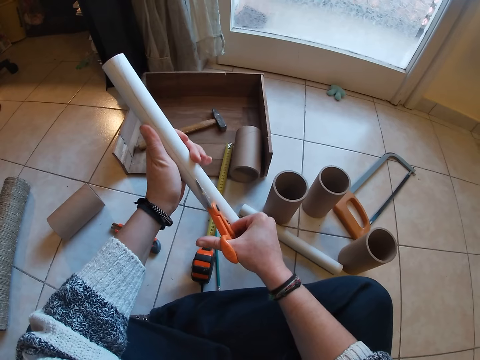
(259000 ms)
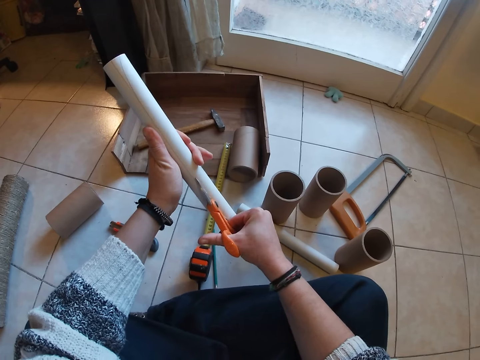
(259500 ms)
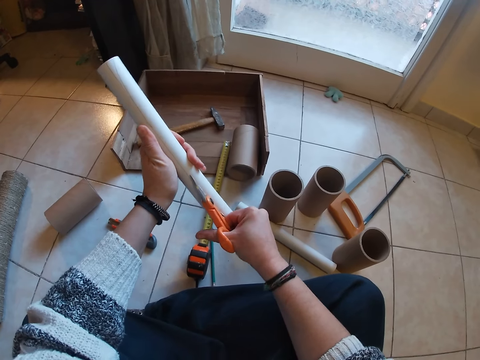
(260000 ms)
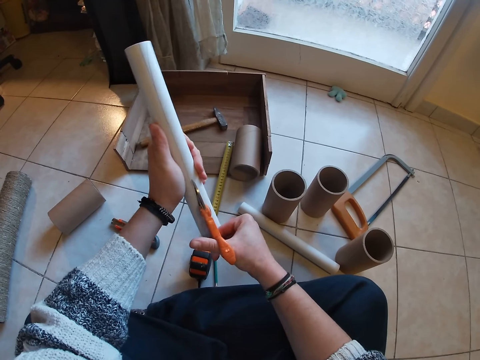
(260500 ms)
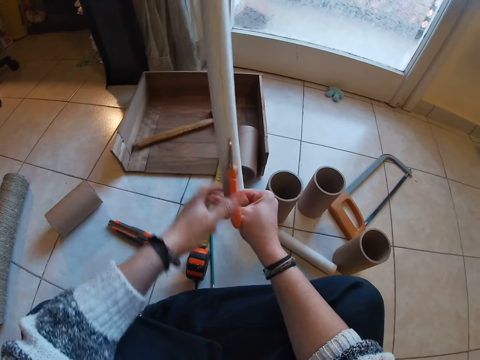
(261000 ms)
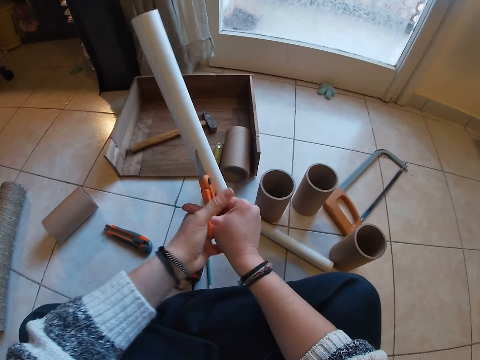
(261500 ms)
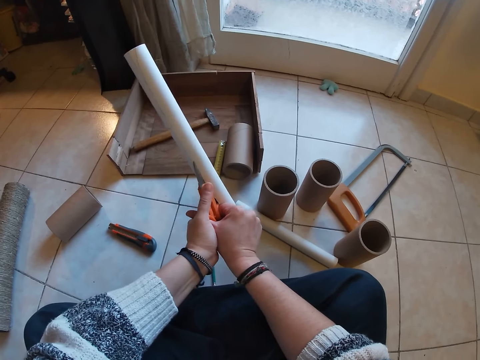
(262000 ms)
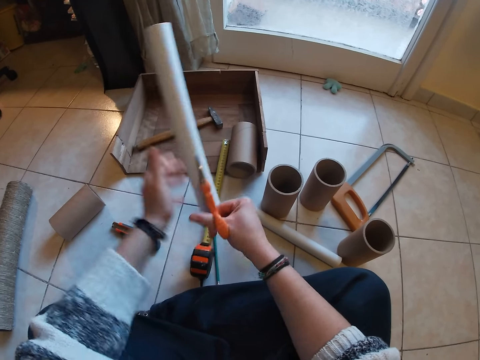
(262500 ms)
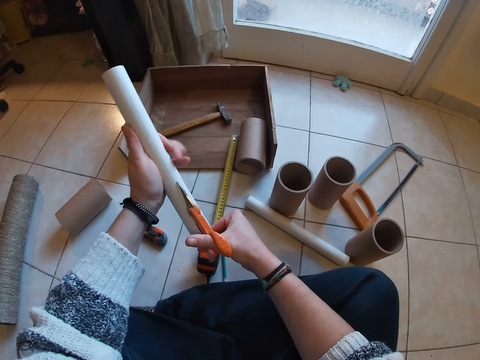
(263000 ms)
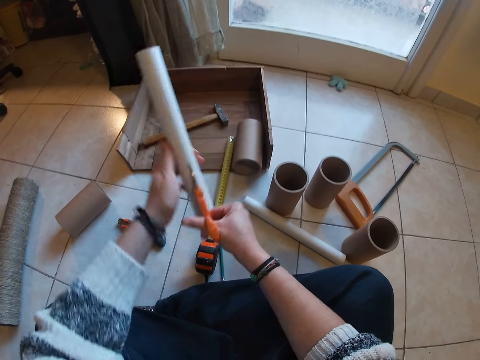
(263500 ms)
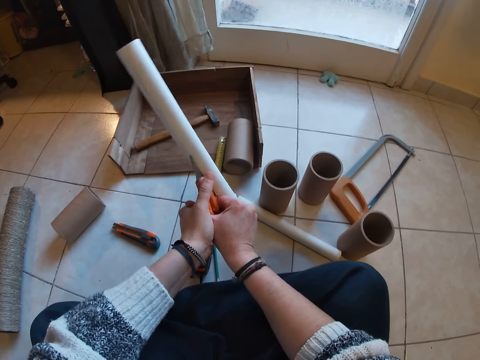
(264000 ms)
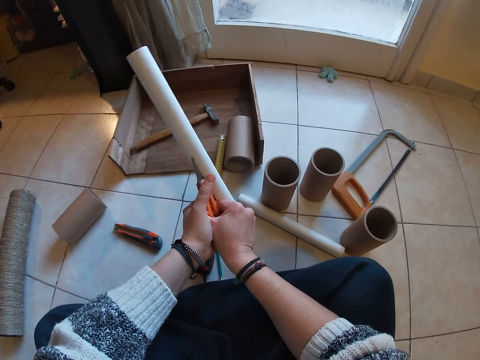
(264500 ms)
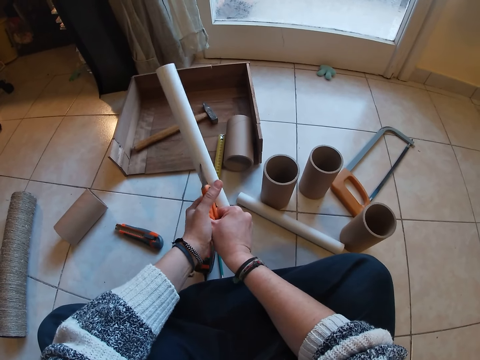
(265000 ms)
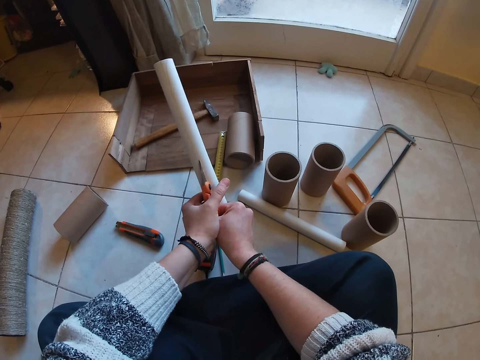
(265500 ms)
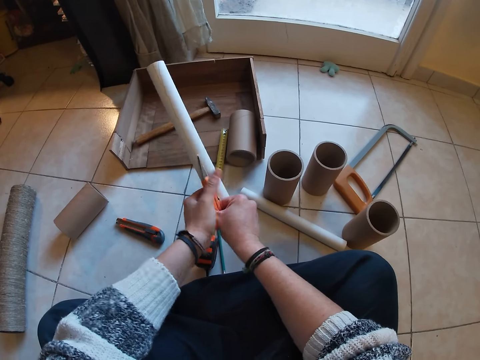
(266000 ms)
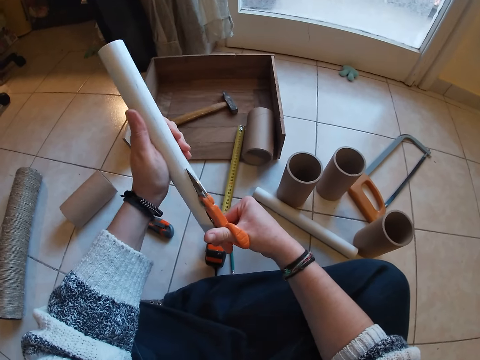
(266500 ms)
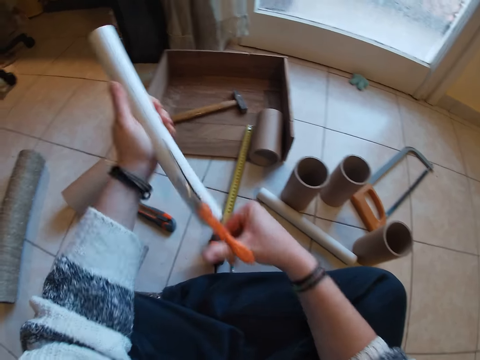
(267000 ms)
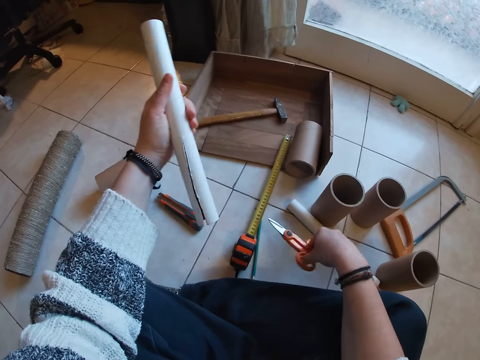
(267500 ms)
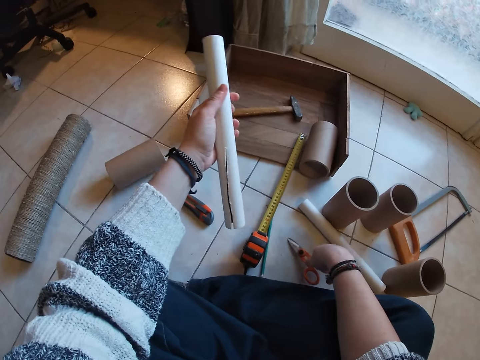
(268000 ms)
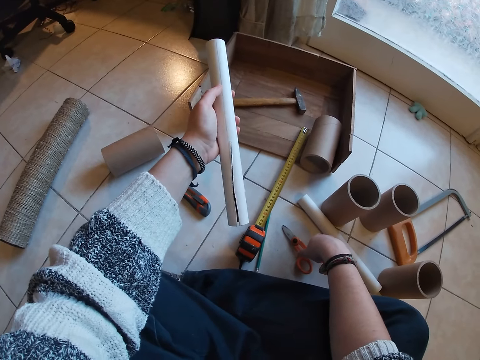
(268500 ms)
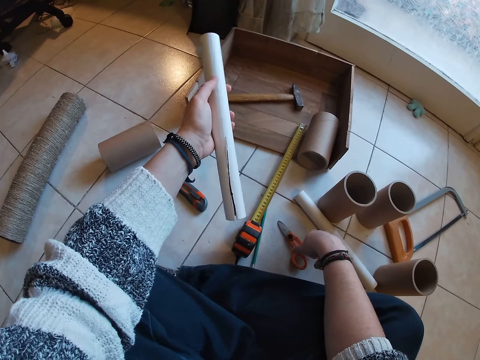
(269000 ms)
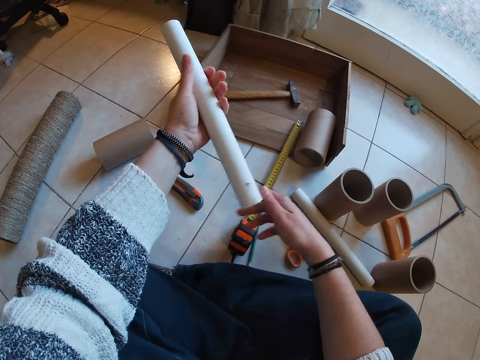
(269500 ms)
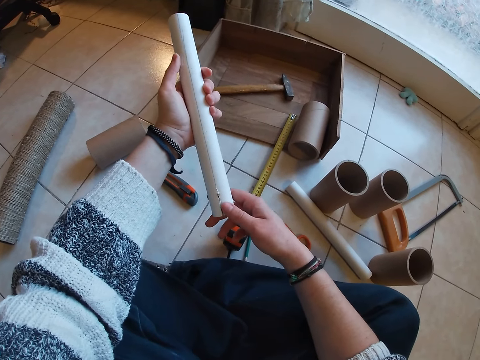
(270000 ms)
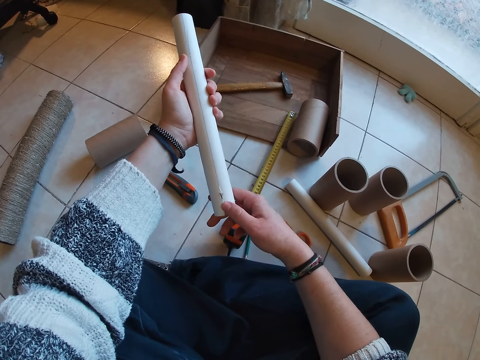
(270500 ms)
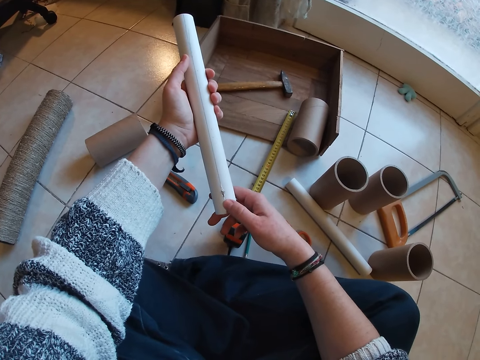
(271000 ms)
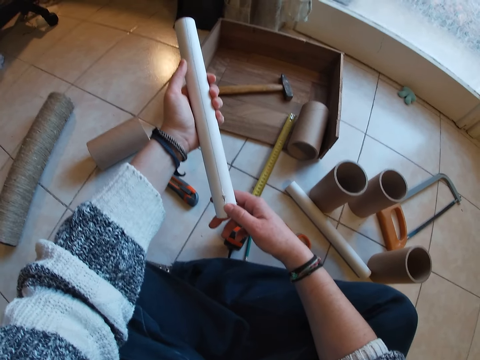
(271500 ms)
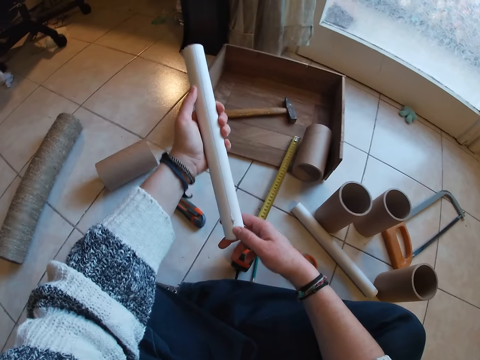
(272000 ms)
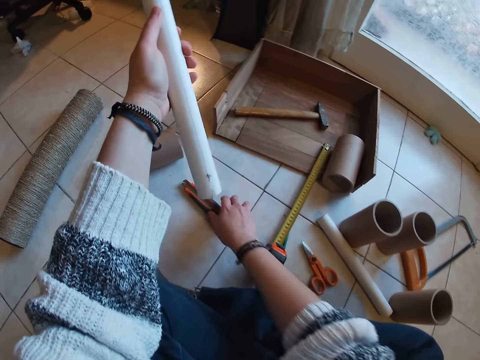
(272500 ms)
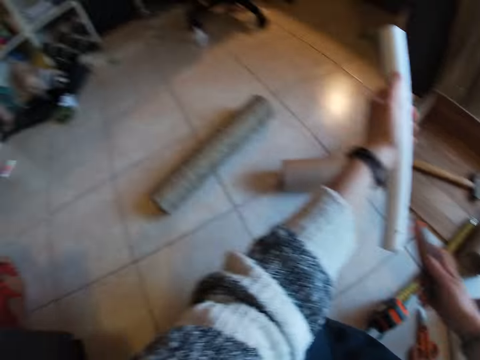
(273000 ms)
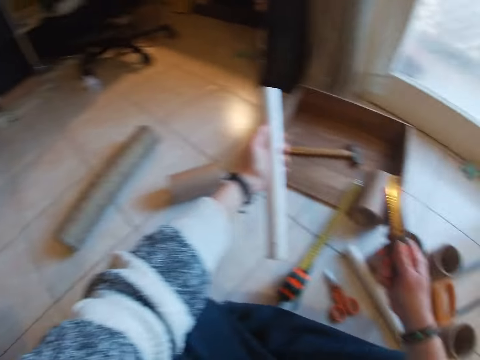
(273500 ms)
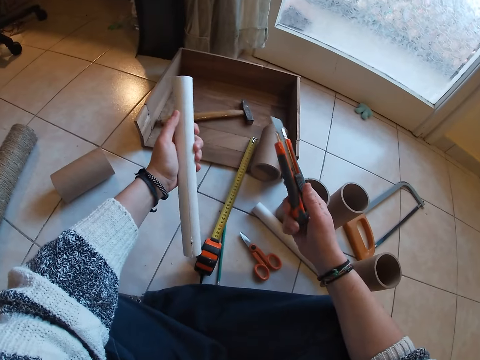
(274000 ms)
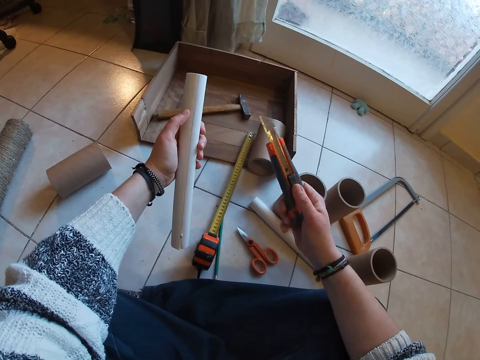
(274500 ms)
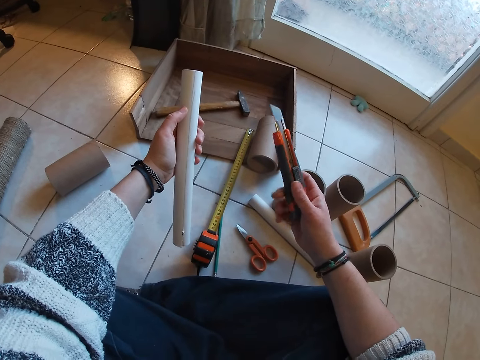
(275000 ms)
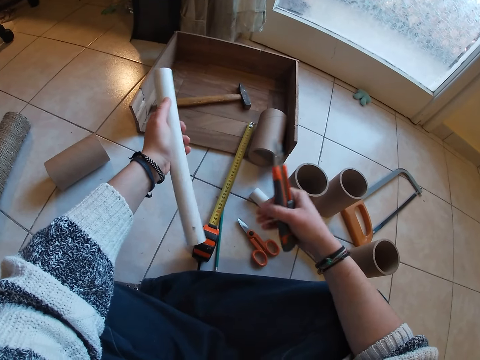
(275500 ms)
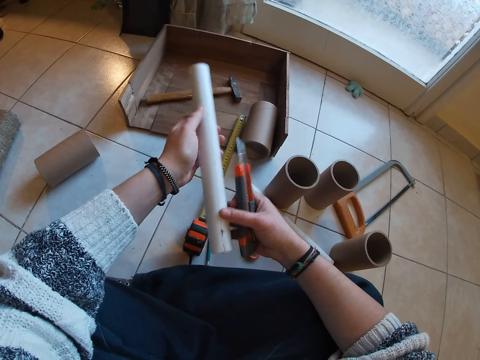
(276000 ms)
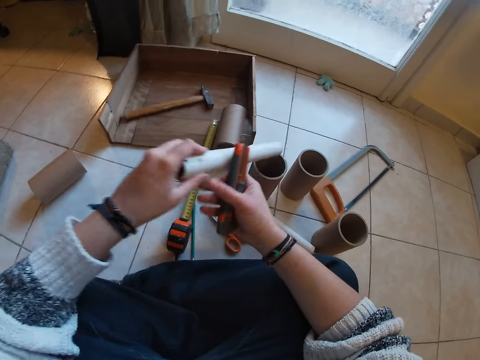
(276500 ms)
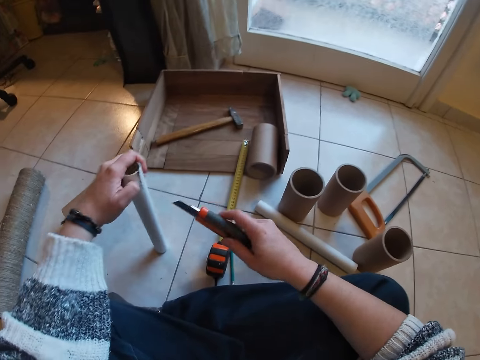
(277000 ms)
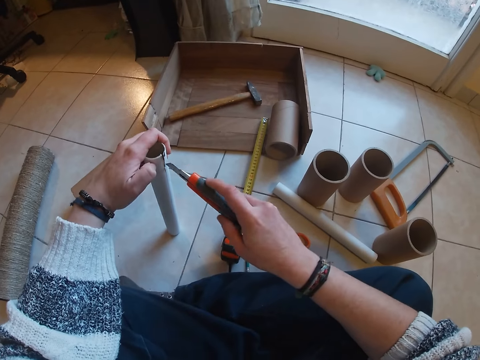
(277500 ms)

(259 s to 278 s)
The camera wearer cuts the long cardboard tube or pipe with the pair of scissors in both hands. He cuts the long cardboard tube with the pair of scissors in his right hand. He cuts the long cardboard tube with the pair of scissors in both hands. He cuts the long cardboard tube with the pair of scissors in his right hand. He drops the pair of scissors to the floor with his right hand. He holds the long cardboard tube with both hands. He looks at the pipe. He holds the long cardboard tube with his left hand. He picks the sliding utility knife from the floor with his right hand. He stares around. He operates the sliding utility knife with his right hand. He adjusts the knife with the right hand. He places the long cardboard tube on the floor with his left hand.

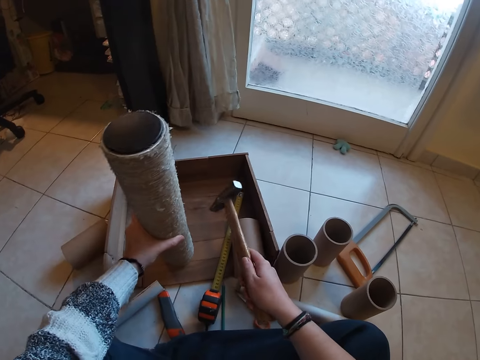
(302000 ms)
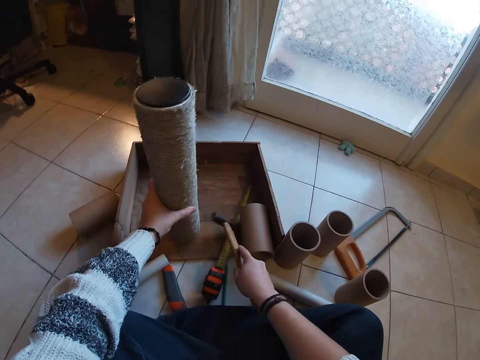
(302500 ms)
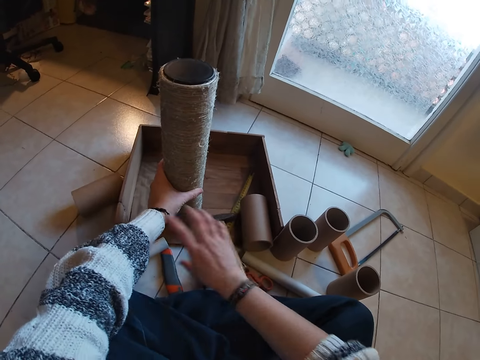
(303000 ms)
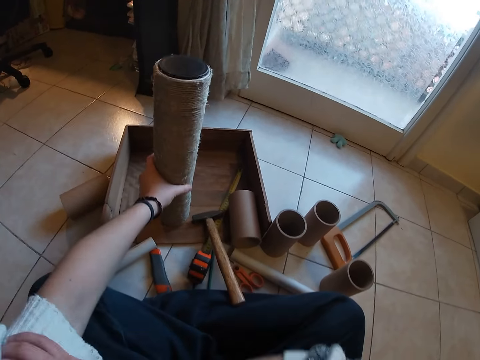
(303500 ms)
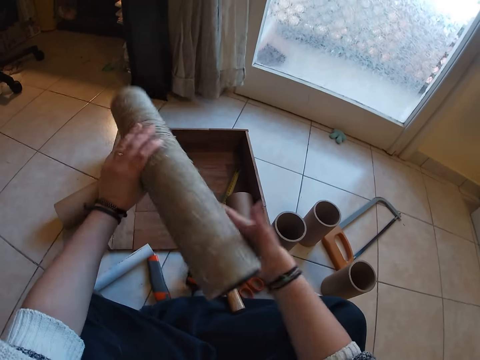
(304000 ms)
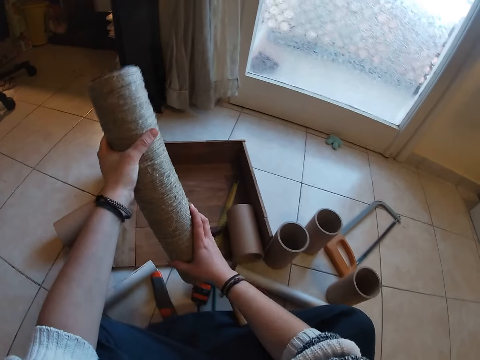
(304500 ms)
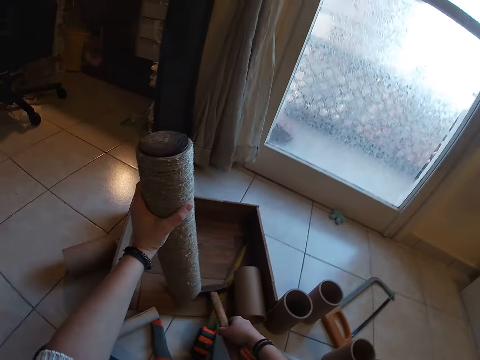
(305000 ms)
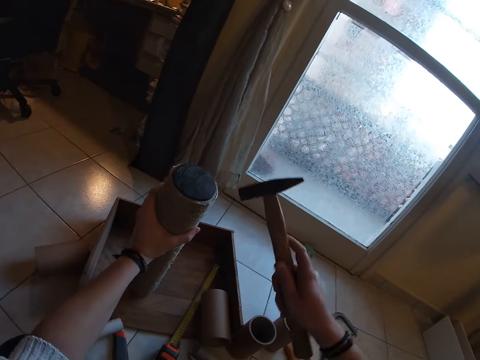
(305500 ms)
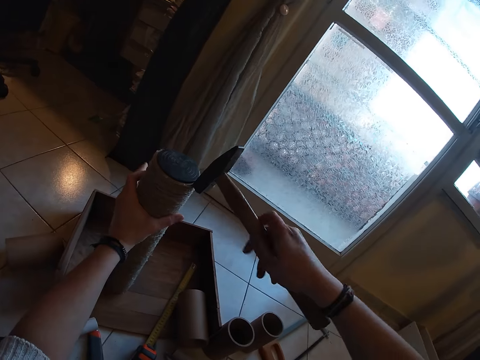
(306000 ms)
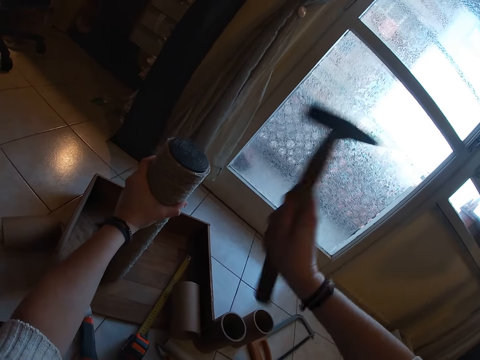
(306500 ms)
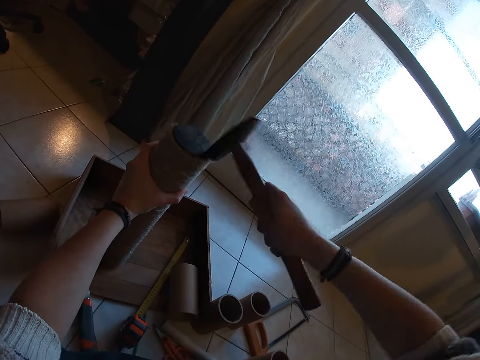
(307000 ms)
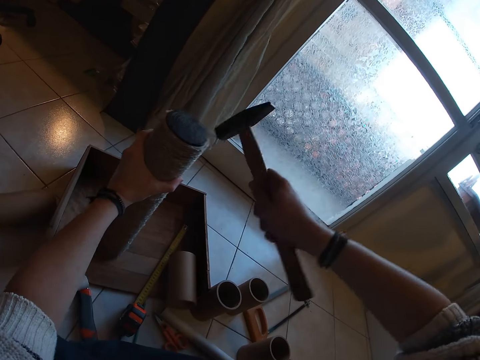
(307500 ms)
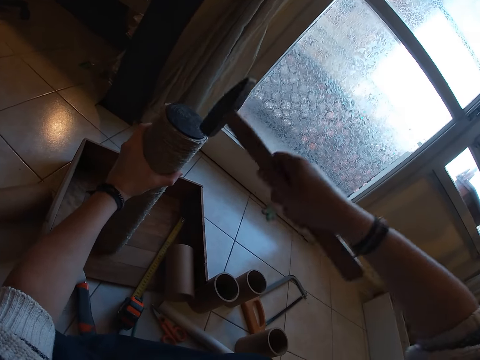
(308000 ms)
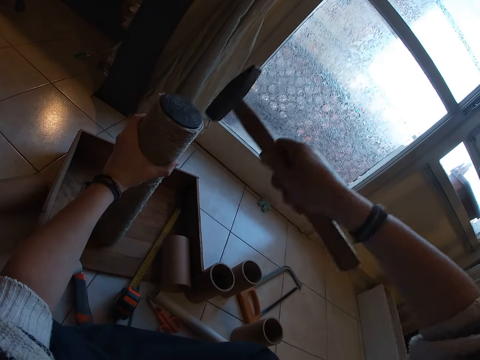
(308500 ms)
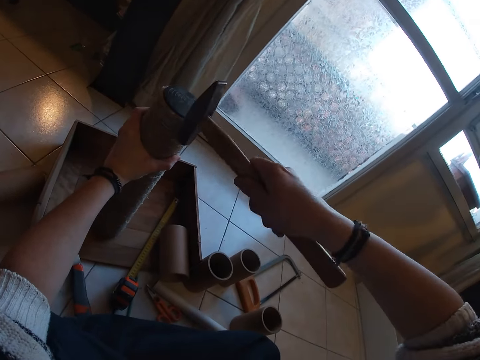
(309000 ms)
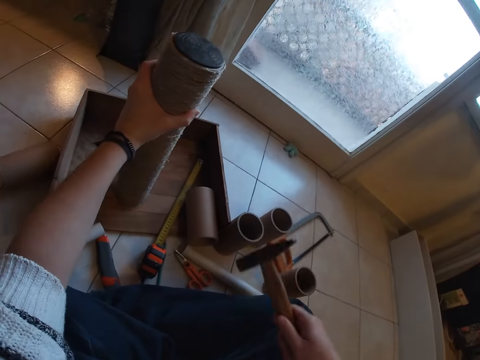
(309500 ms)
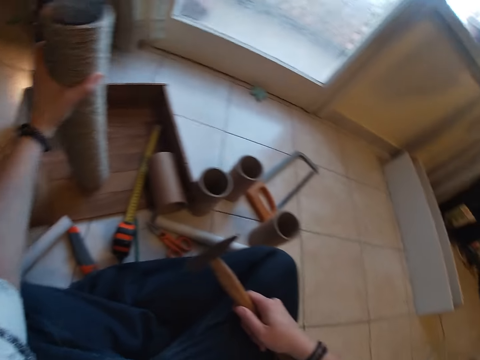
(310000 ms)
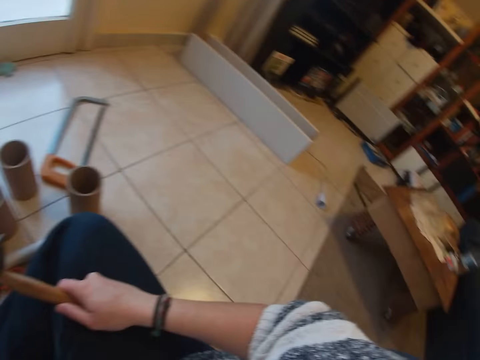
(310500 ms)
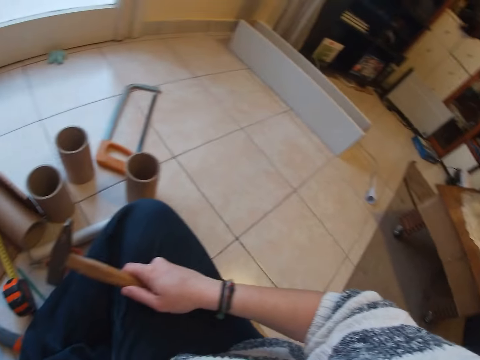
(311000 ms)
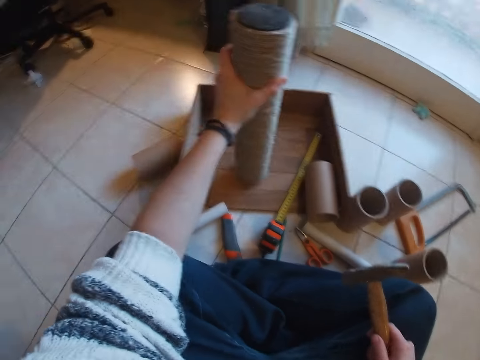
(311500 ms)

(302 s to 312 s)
The camera wearer drops the hammer on the wooden pad with her right hand. She moves the sleeve on her left arm with her right hand. She picks up the twined cardboard tube from the wooden pad with her left hand. She passes the twined cardboard tube from her left hand to her right hand. She turns the cylinder. She passes the twined cardboard tube from her right hand to her left hand. She places the cardboard on the wooden pad with her left hand. She picks up the hammer from the wooden pad with her right hand. She hits the hammer on the twined cardboard tube on the wooden pad with her right hand. She places her right hand on her lap.
